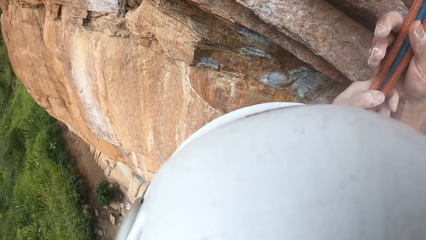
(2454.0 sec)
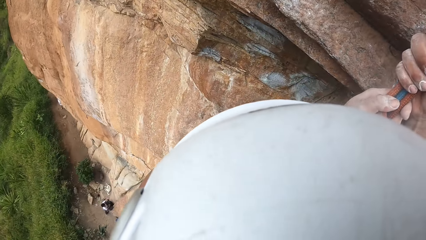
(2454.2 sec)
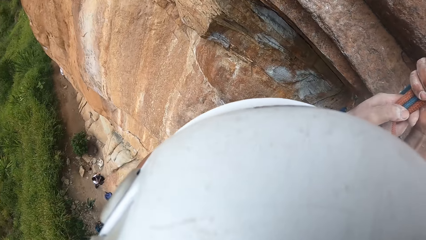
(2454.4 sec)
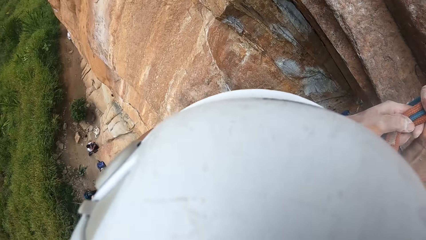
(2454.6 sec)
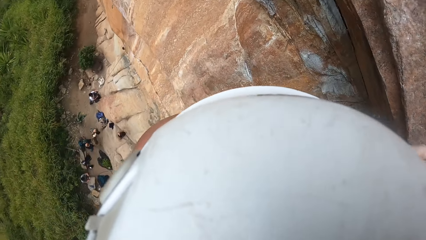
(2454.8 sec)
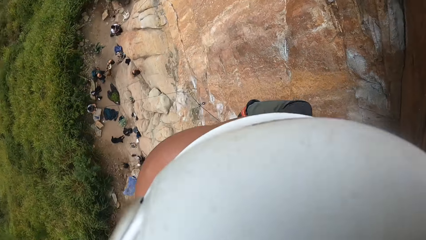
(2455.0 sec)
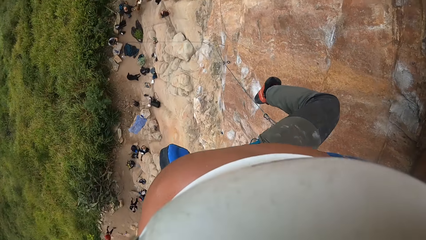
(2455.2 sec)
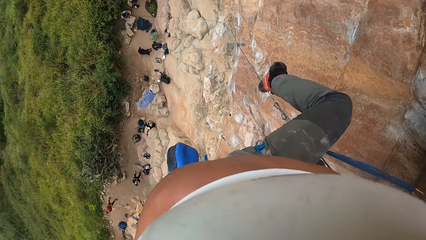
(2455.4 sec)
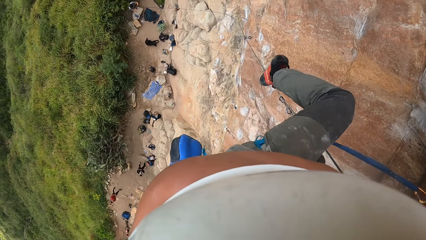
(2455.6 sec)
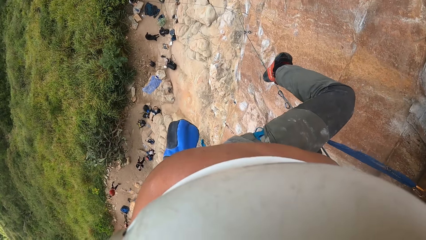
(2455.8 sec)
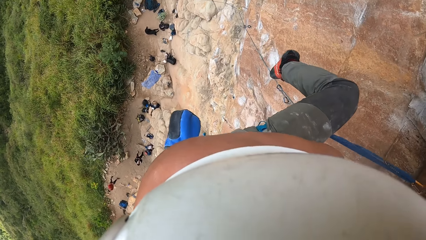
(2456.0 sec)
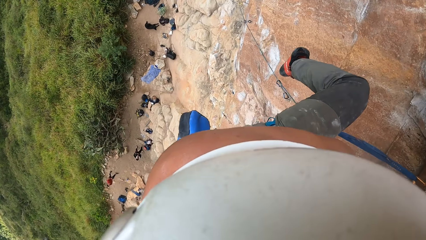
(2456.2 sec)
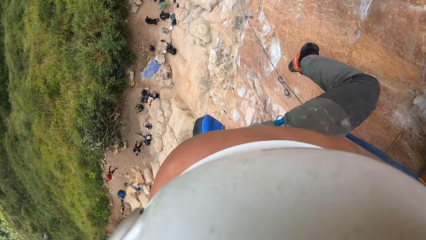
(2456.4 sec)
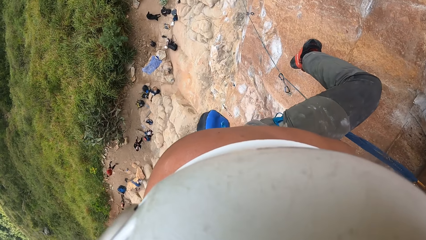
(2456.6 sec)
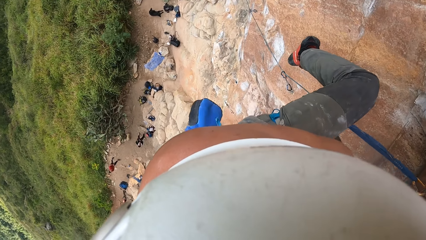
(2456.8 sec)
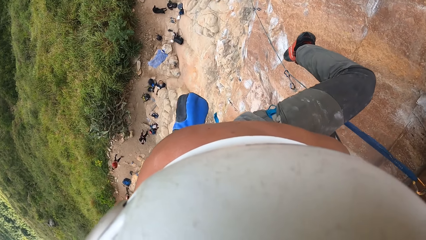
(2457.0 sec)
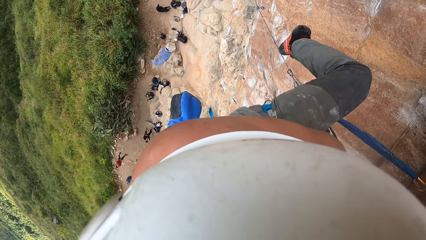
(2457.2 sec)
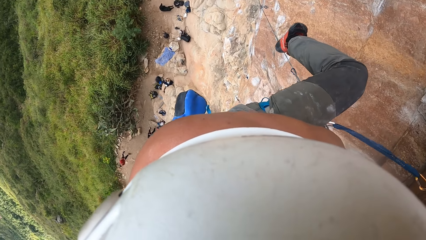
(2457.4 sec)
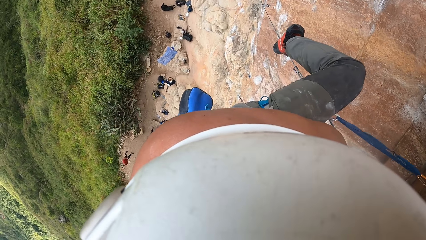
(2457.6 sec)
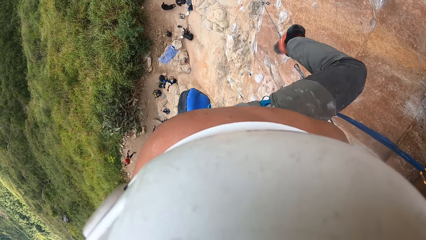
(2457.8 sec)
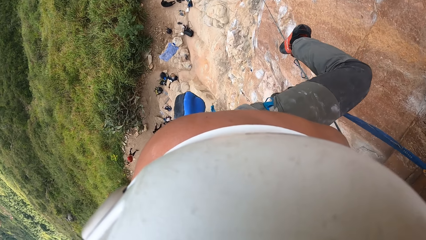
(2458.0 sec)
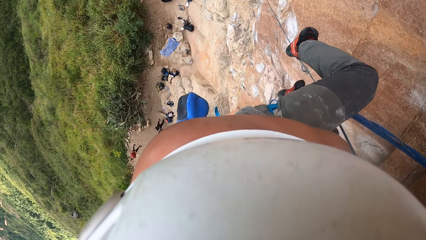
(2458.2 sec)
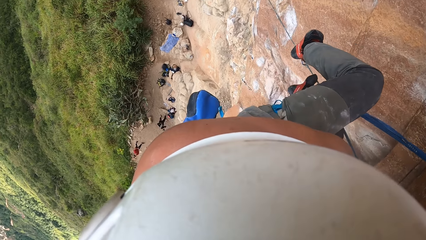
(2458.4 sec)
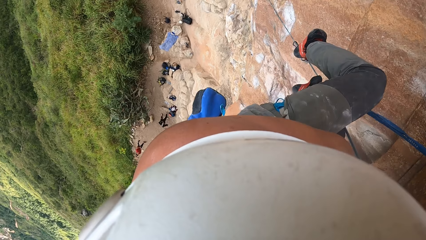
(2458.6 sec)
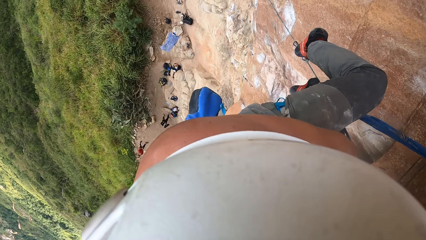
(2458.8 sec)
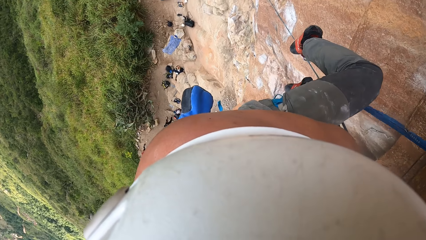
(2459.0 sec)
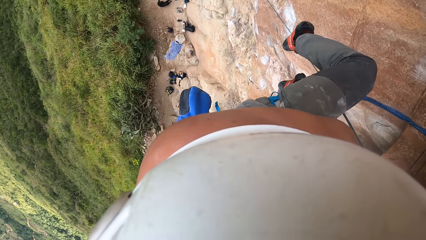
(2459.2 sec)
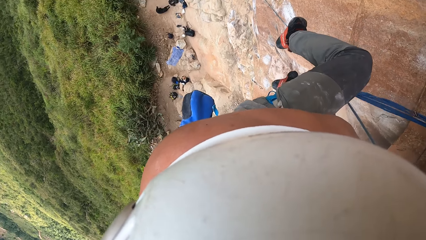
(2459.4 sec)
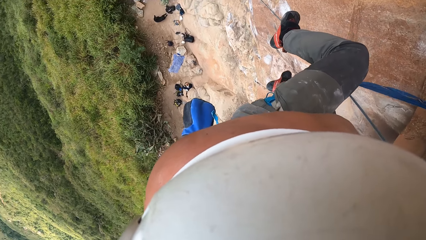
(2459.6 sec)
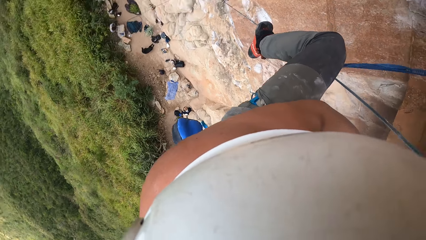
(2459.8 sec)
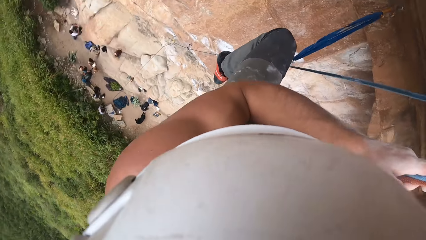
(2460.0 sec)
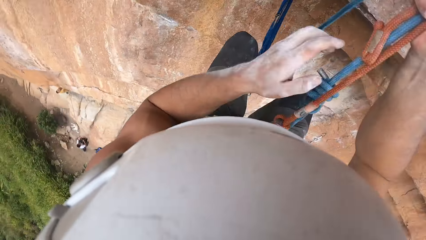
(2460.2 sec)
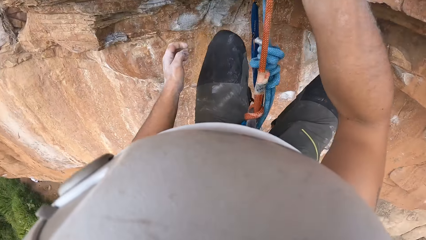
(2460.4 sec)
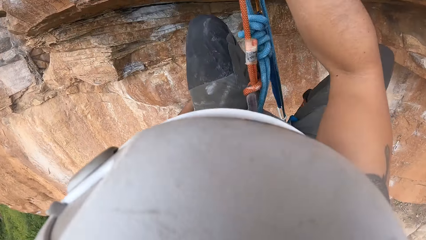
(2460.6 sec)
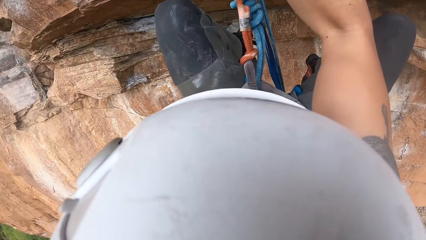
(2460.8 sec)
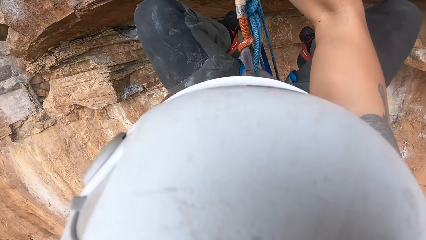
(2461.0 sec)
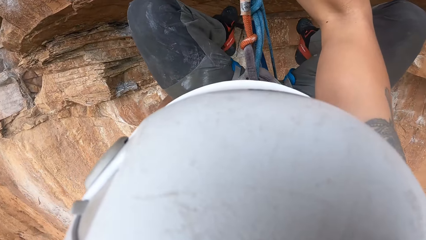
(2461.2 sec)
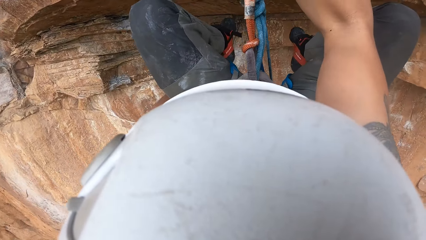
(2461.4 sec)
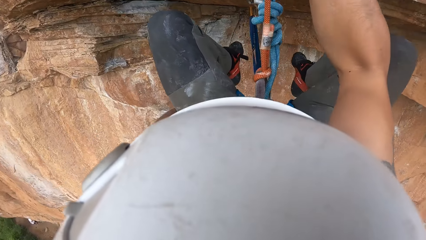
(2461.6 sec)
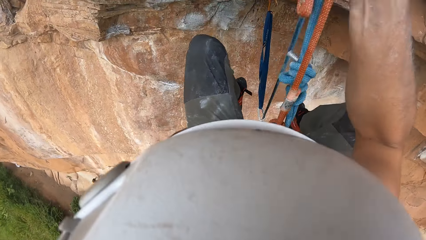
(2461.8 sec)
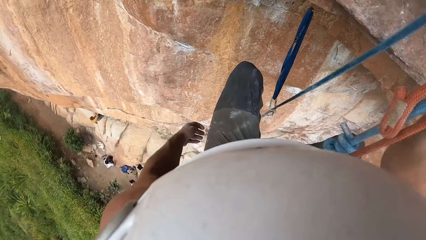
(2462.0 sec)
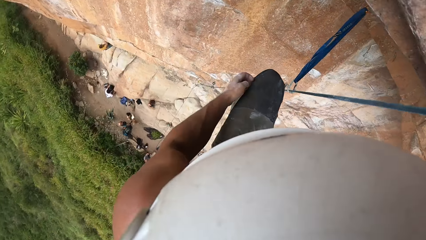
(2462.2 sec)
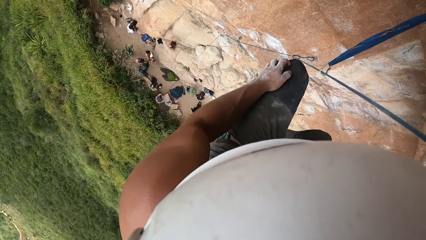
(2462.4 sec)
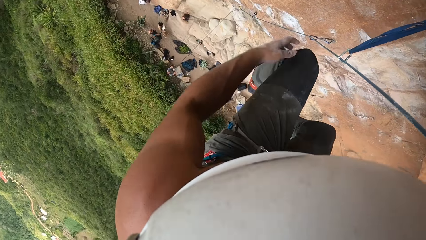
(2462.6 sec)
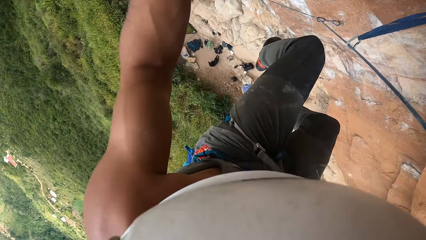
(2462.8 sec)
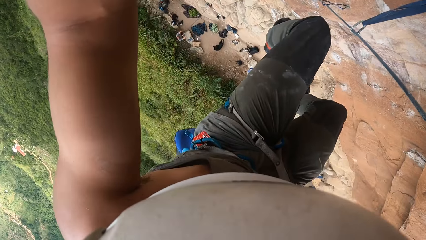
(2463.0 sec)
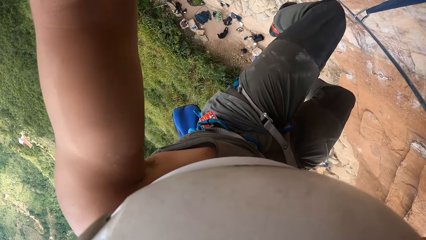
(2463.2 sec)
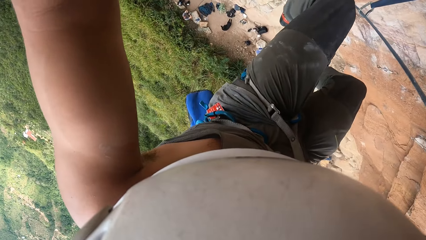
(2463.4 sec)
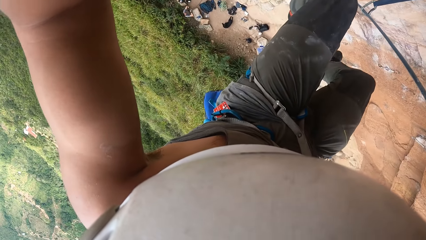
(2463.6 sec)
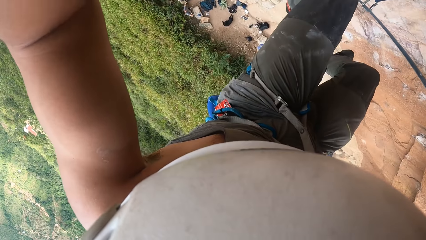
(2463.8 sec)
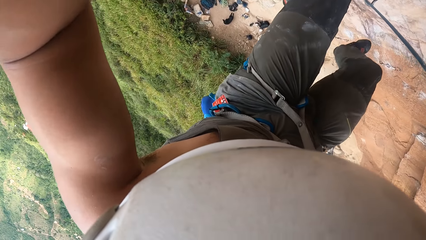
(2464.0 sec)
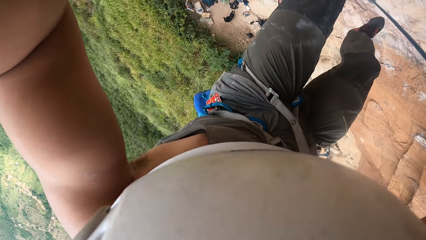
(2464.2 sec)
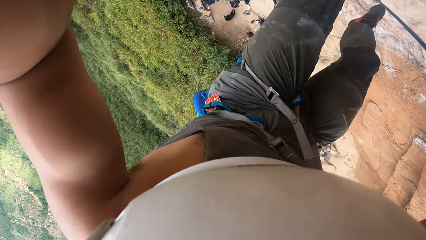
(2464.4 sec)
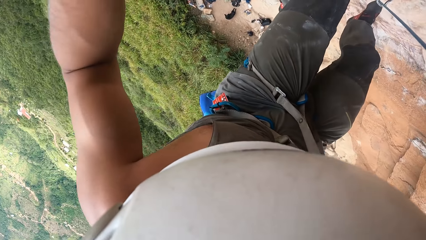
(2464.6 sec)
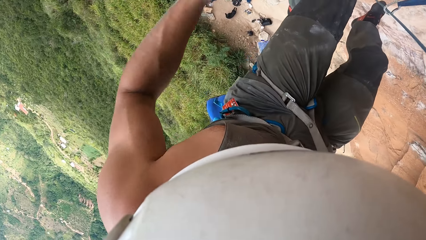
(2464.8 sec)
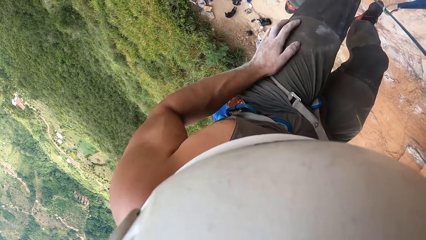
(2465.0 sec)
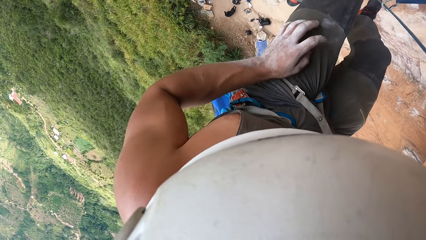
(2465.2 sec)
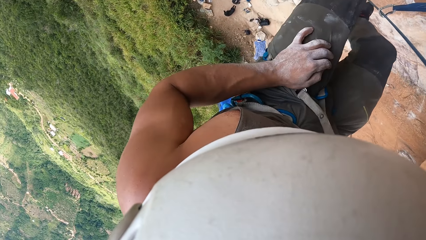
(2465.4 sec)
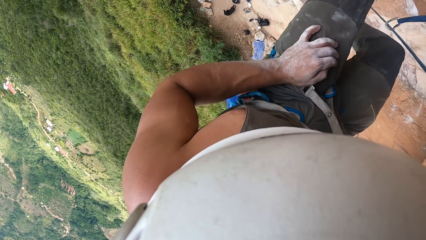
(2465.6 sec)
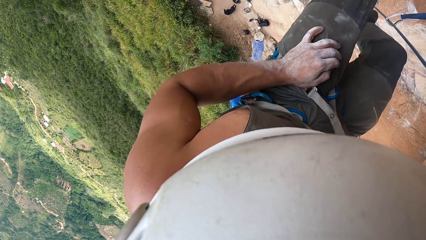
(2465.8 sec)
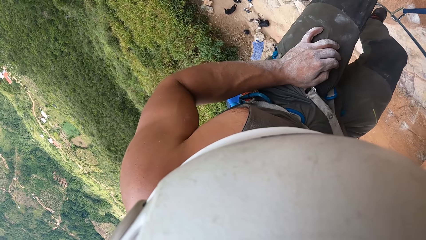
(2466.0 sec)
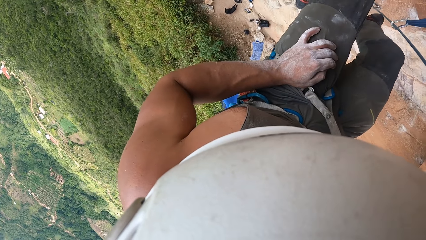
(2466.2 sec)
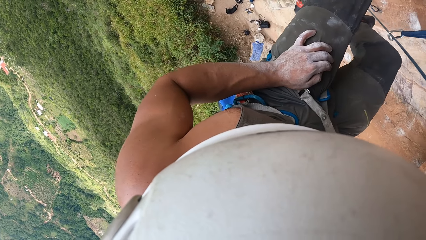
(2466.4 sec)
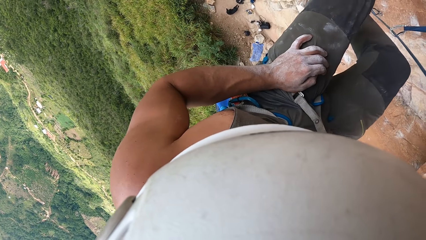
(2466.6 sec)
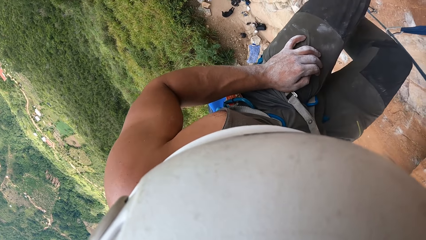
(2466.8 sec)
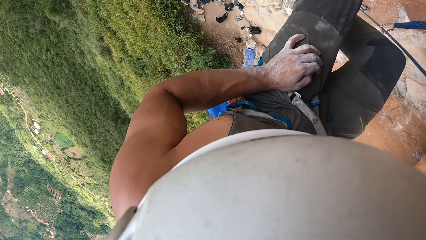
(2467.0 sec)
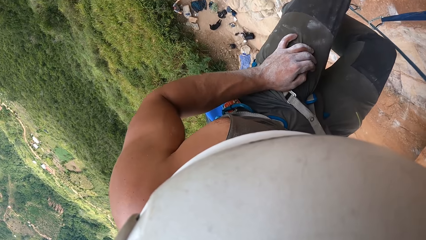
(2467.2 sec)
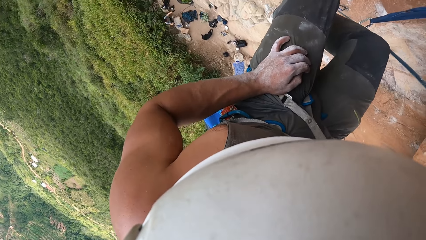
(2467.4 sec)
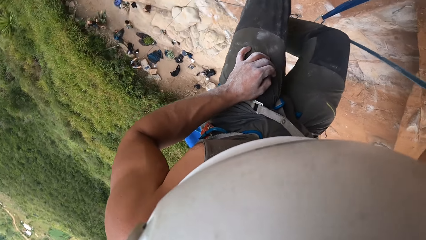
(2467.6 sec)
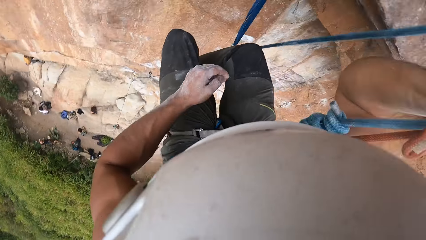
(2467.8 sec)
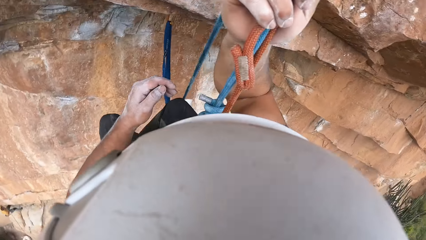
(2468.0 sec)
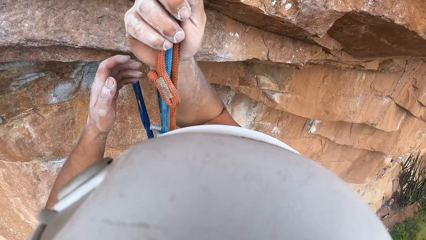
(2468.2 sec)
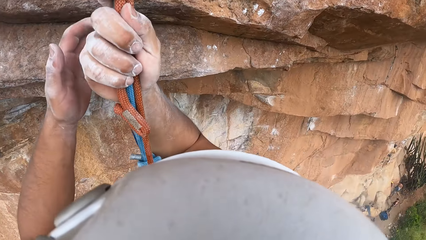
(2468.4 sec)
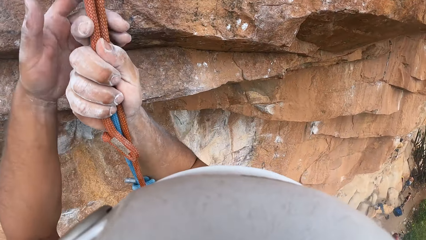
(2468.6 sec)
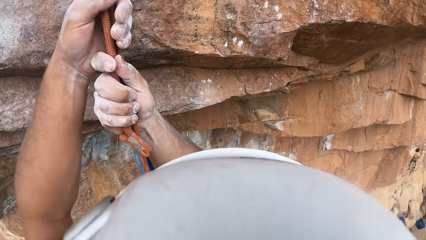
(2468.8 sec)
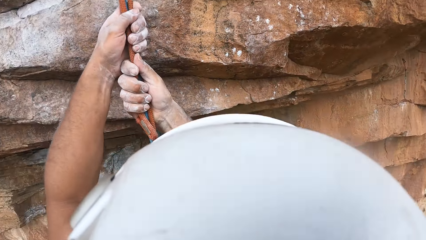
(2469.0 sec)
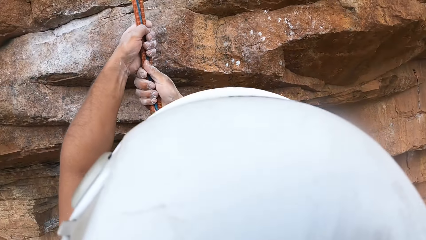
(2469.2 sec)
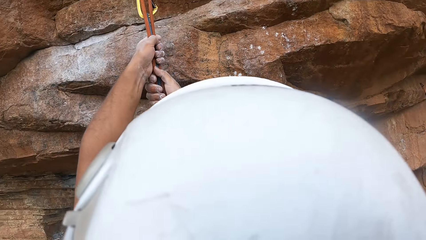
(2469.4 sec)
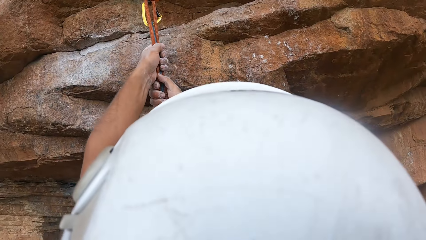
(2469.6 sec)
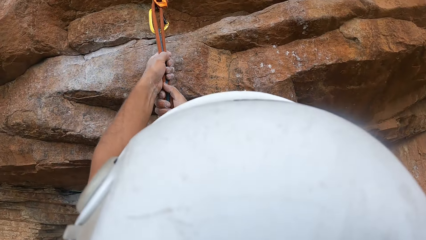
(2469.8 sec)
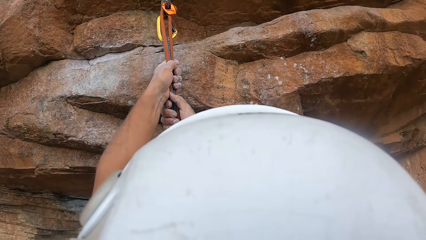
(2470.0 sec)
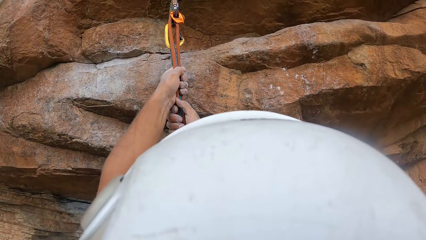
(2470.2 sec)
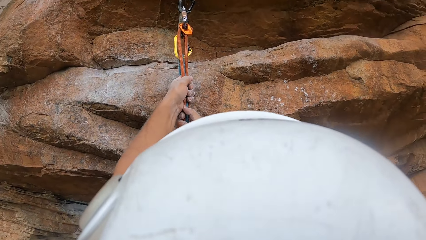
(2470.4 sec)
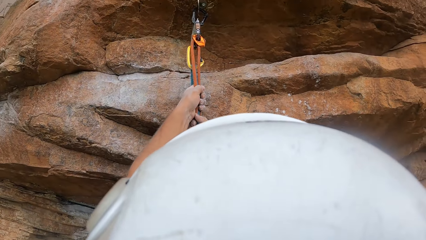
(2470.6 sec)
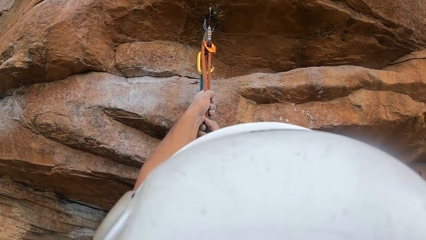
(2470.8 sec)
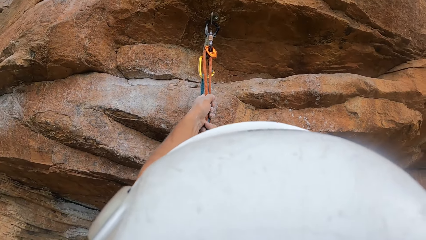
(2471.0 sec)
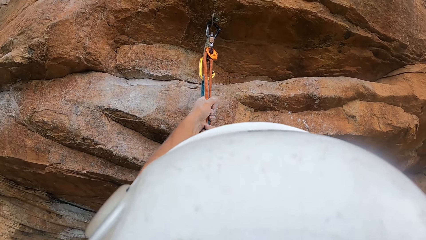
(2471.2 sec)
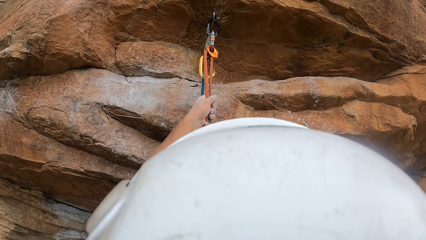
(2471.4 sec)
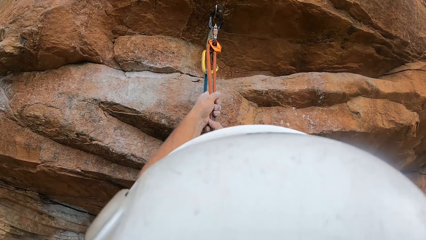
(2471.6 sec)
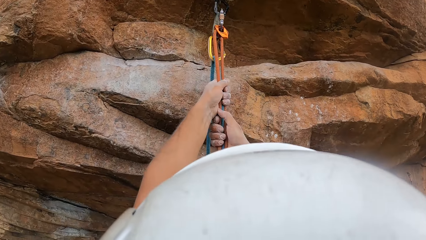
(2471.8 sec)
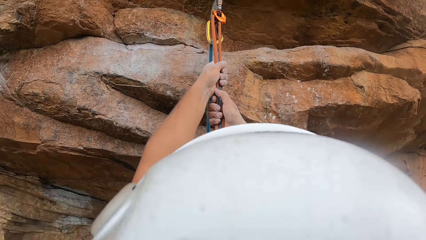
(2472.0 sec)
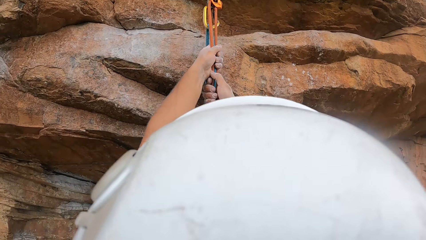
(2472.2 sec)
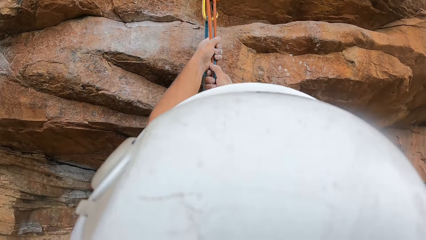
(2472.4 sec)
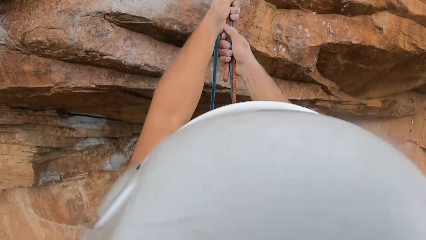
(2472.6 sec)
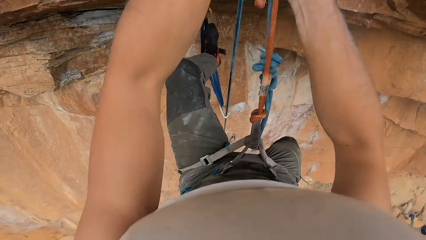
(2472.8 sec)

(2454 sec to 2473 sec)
The camera wearer holds the rope with both hands. They look down. They move around the left hand. They move around both feet. They look down. They lift the left hand. They move around the left hand. They hold the rope with both hands. They climb the mountain. They look up.
